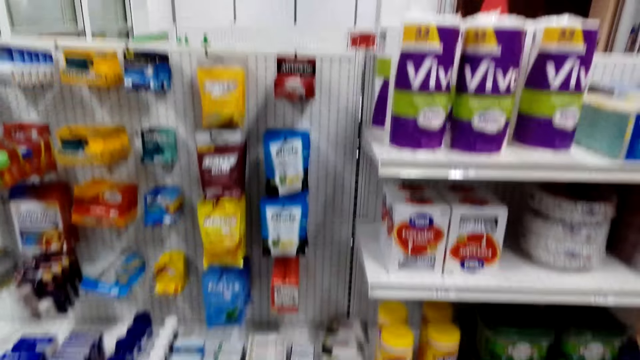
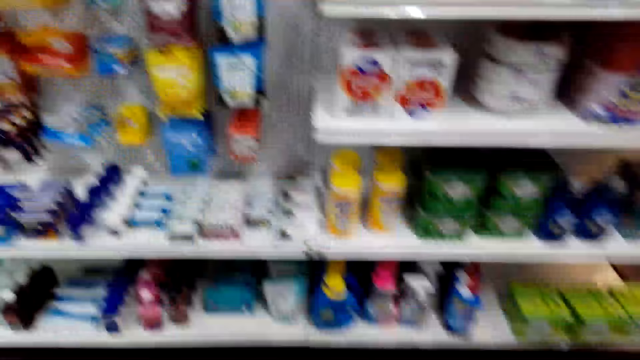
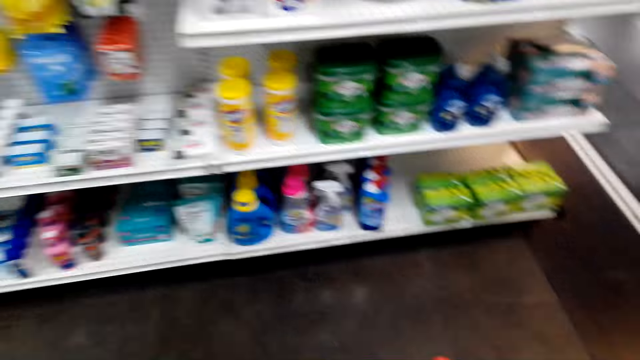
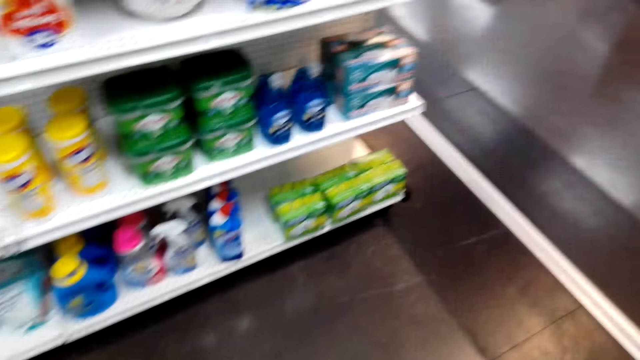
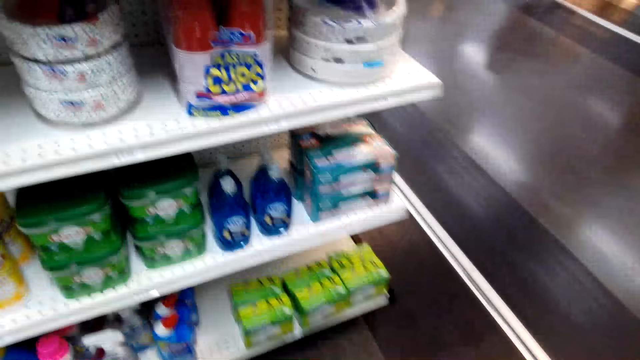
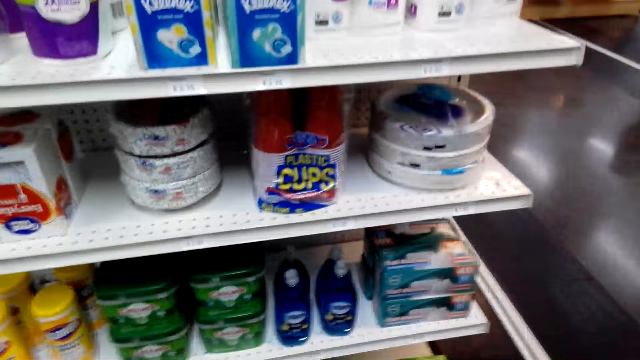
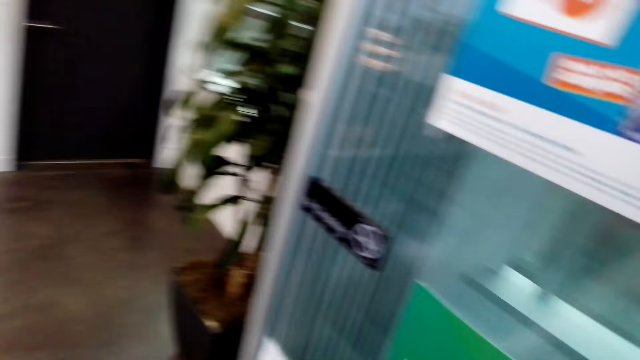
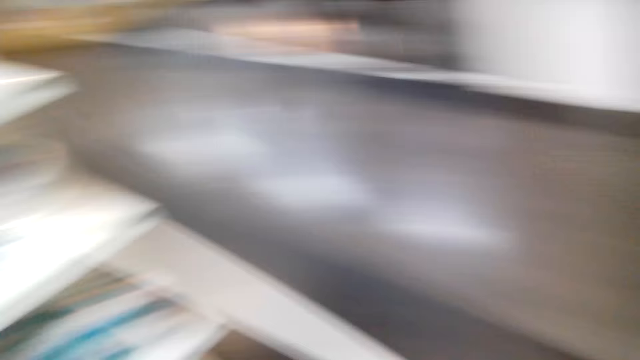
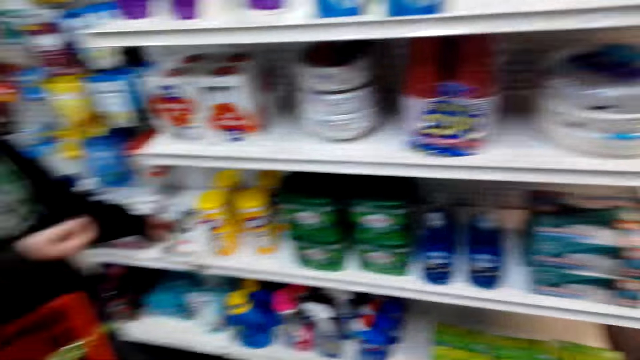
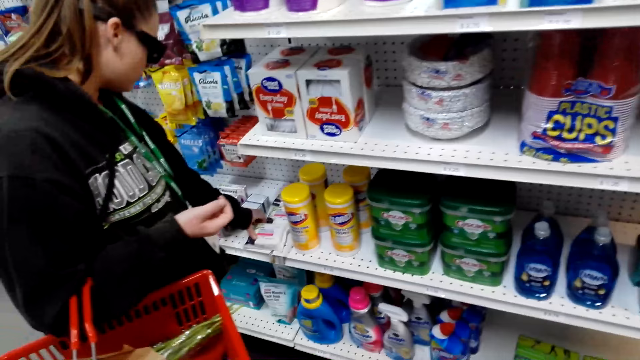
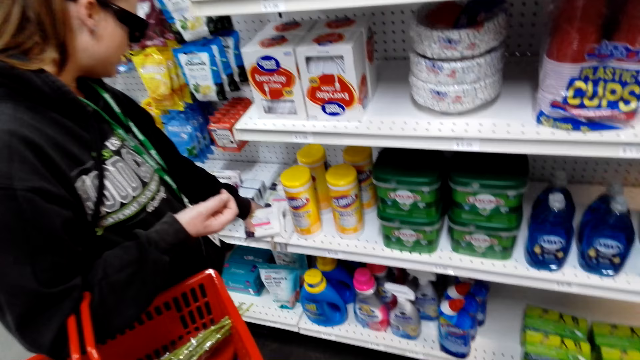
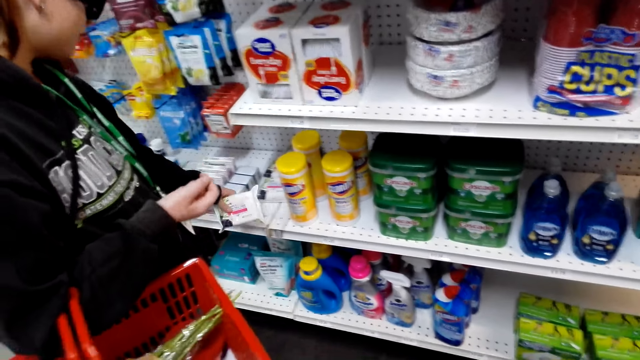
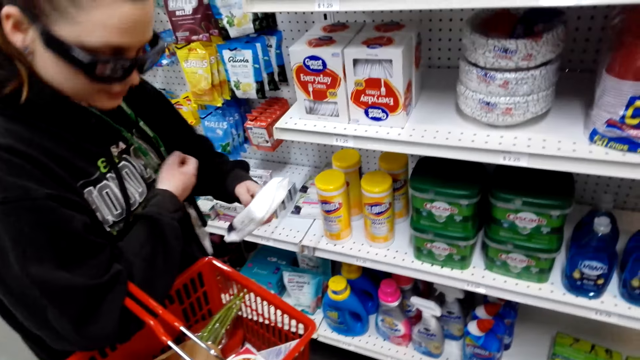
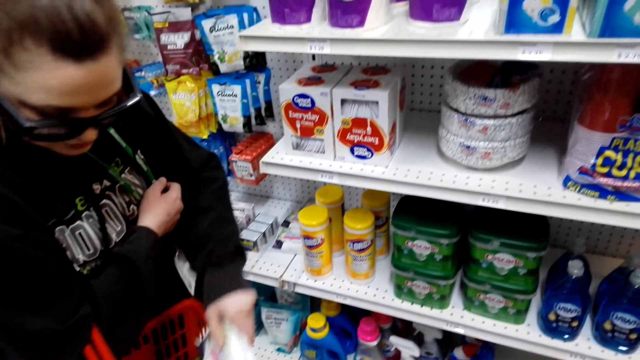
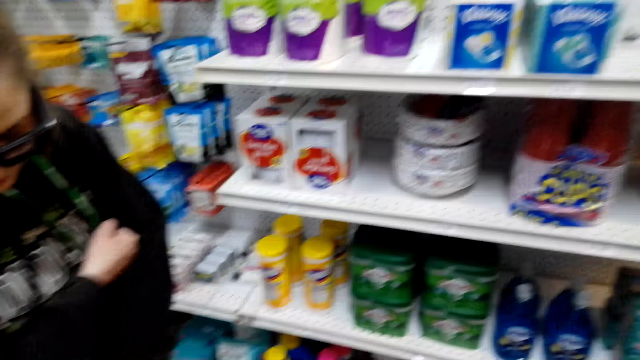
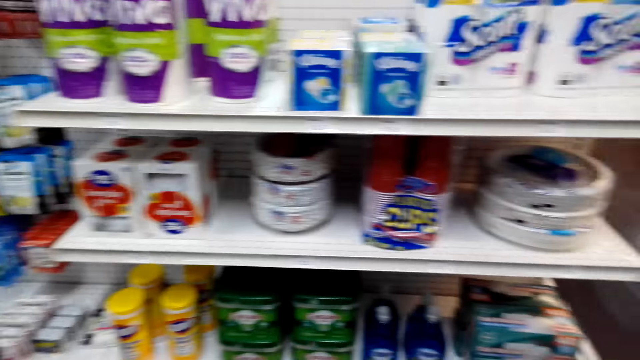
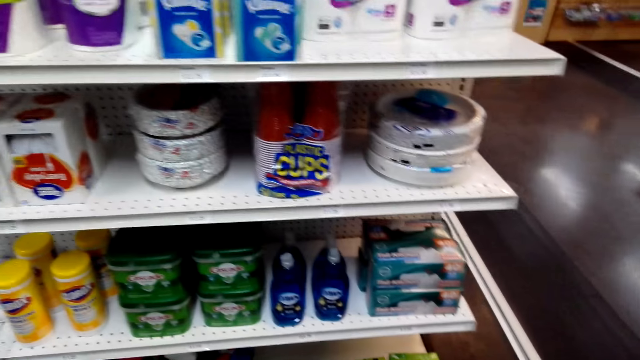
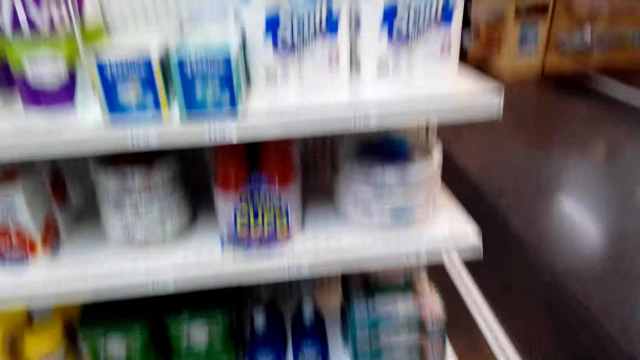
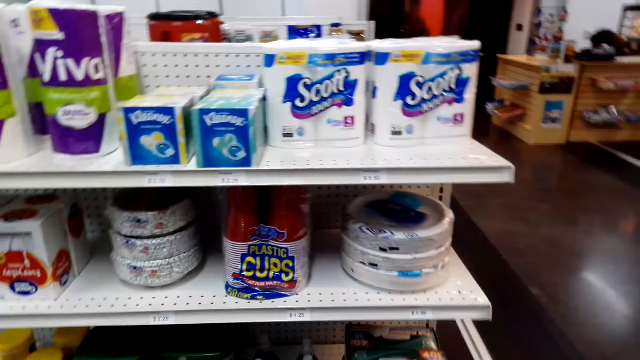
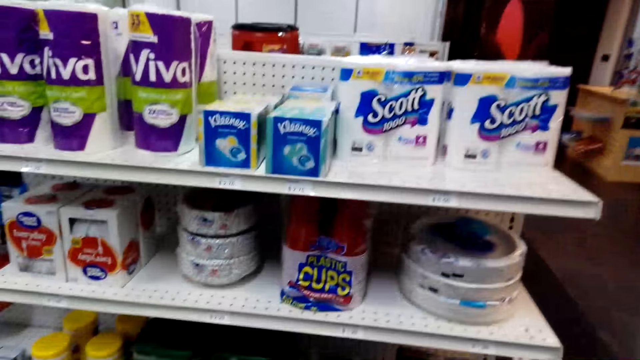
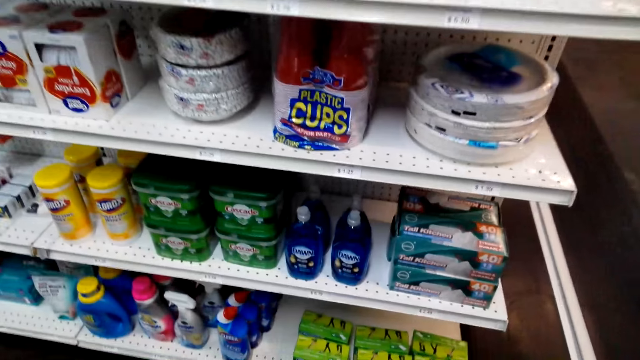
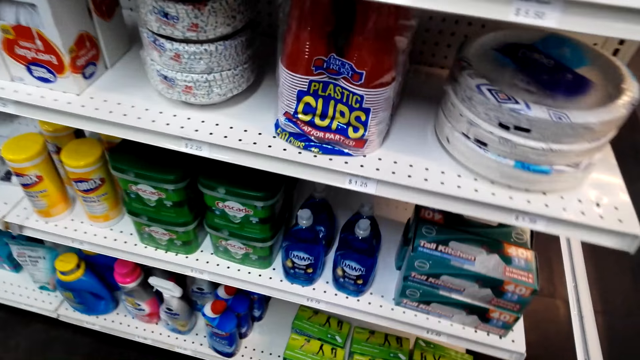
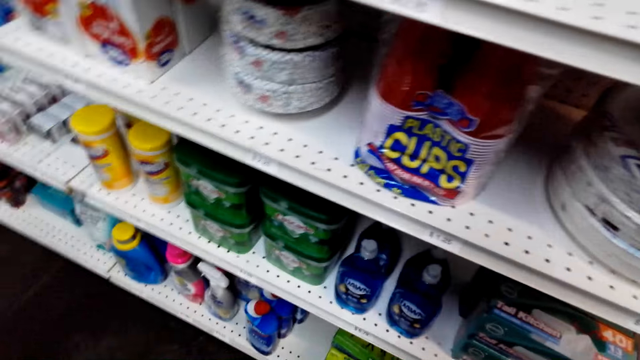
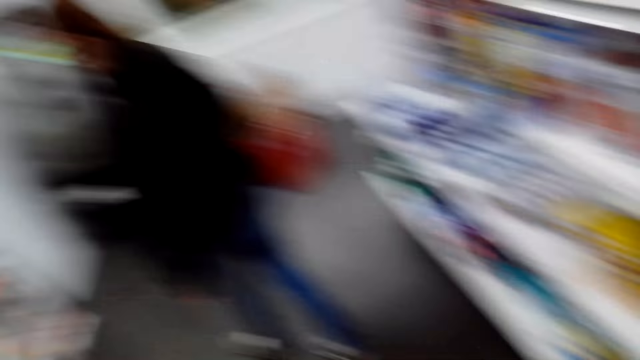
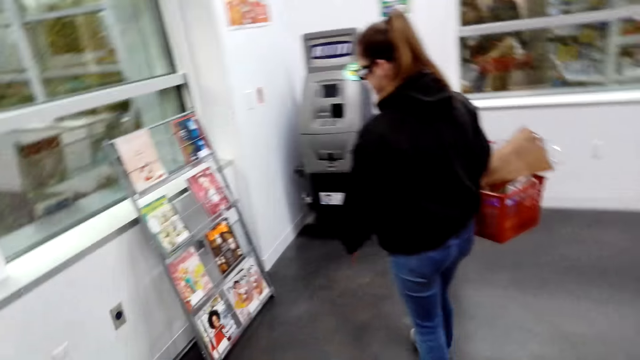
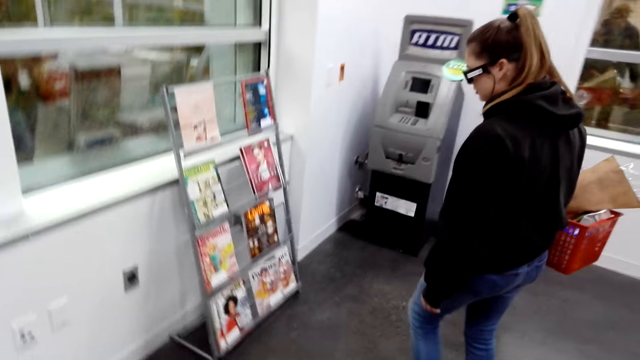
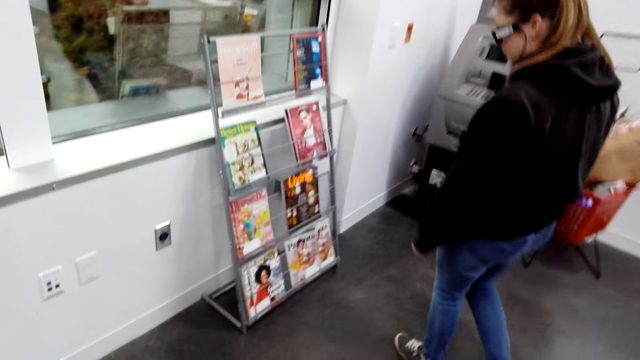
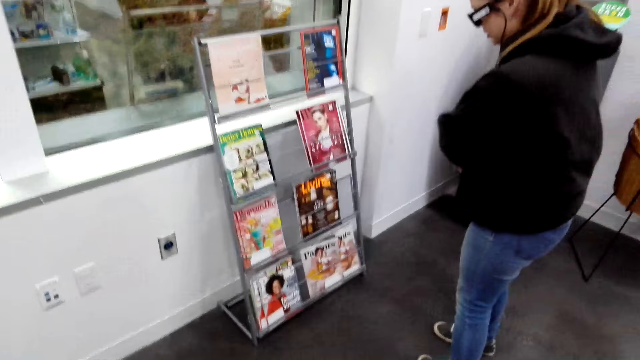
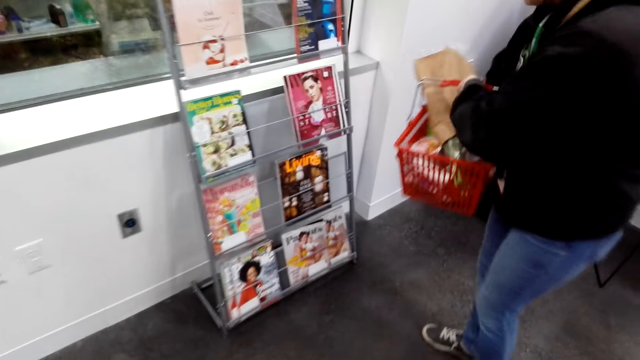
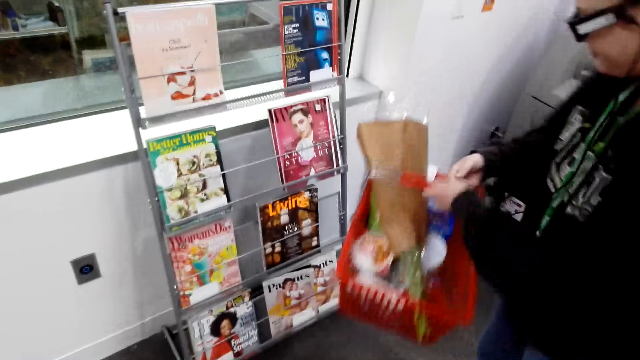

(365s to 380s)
The camera wearer walks across the store and looks around. A lady picks a soap on the shelf and puts the soap in a shopping basket. The camera wearer looks around. They stand in the store. The lady walks towards a magazine stand in the store. The camera wearer walks across the store.

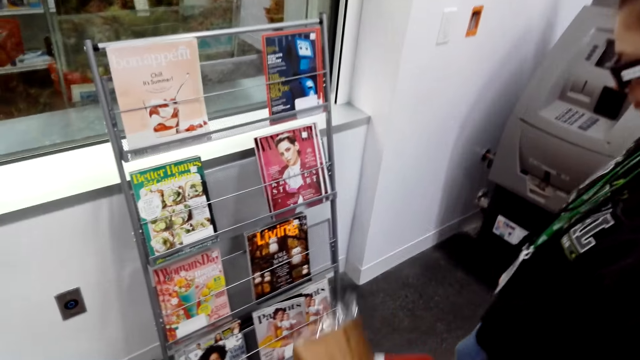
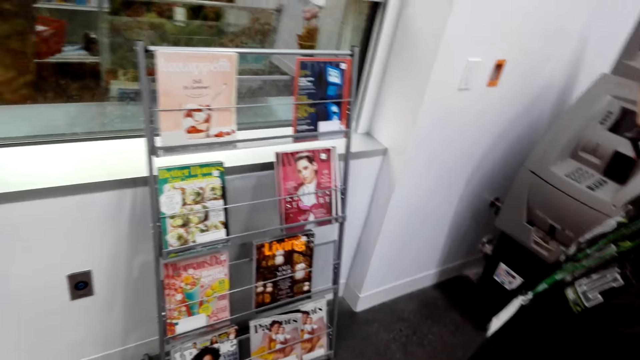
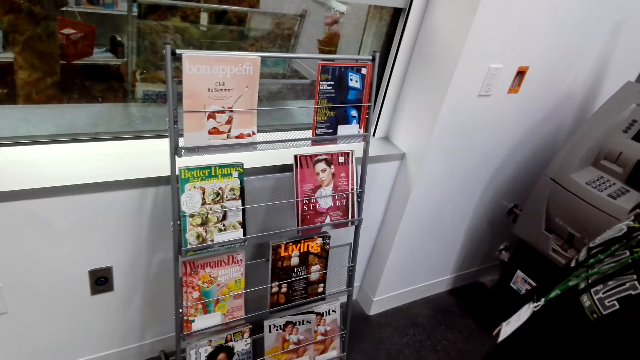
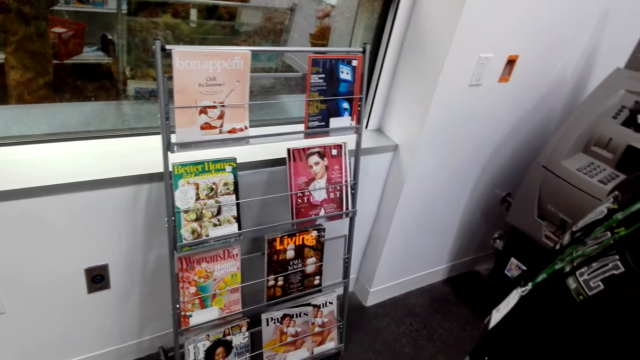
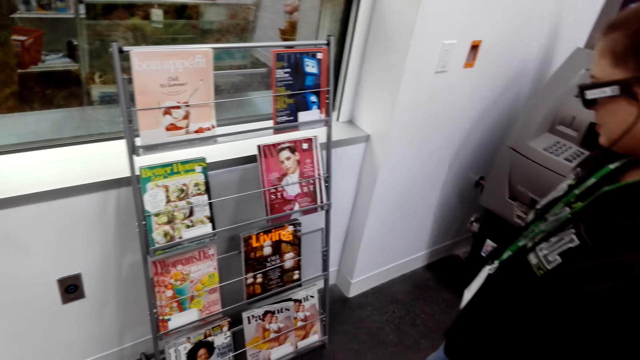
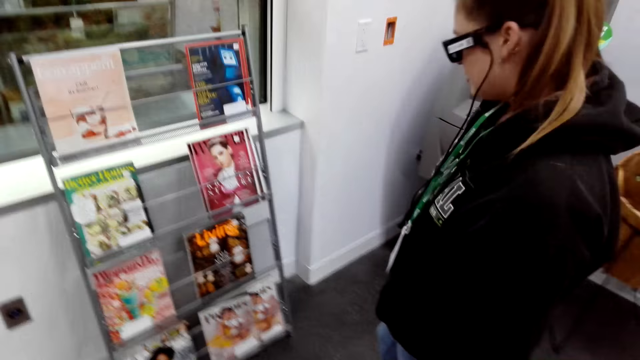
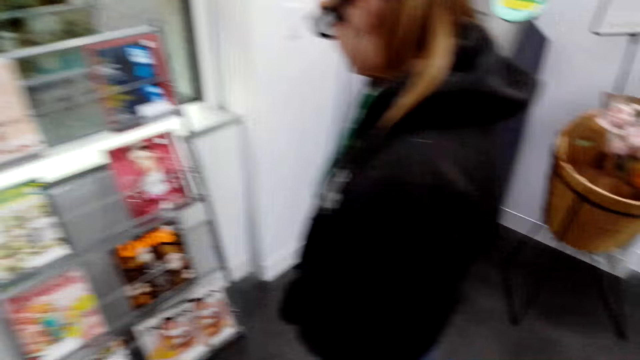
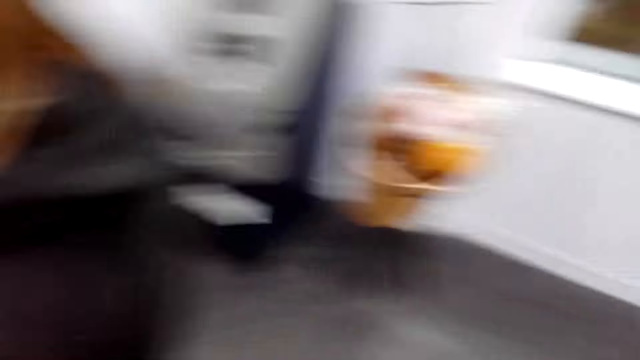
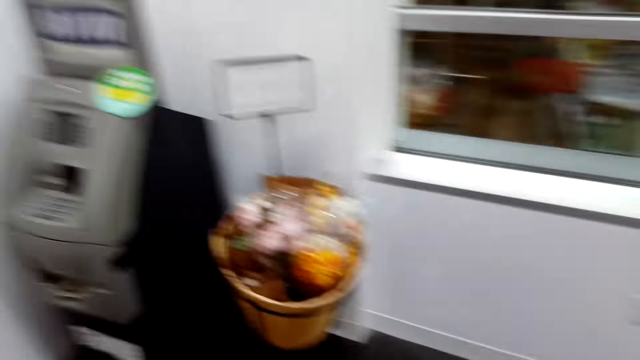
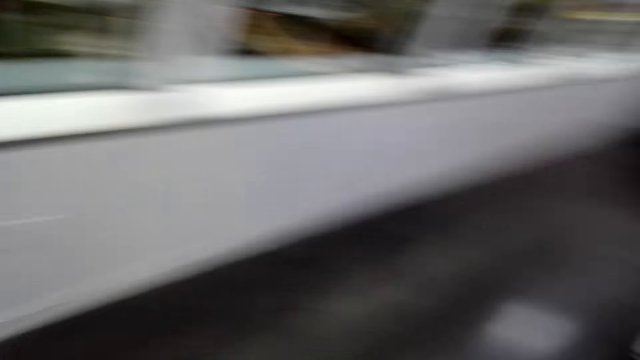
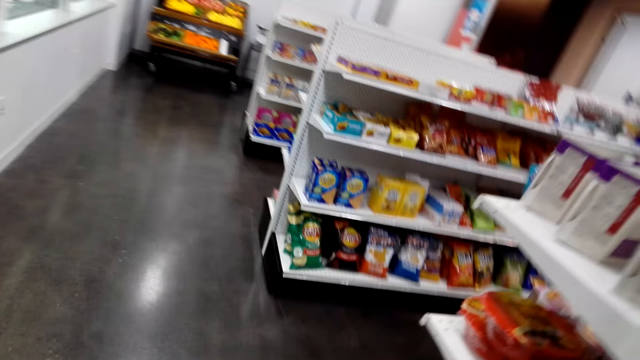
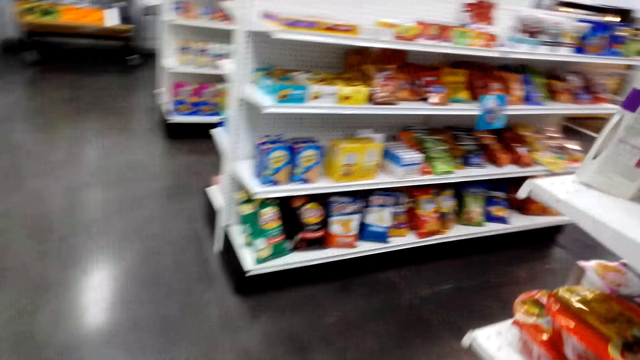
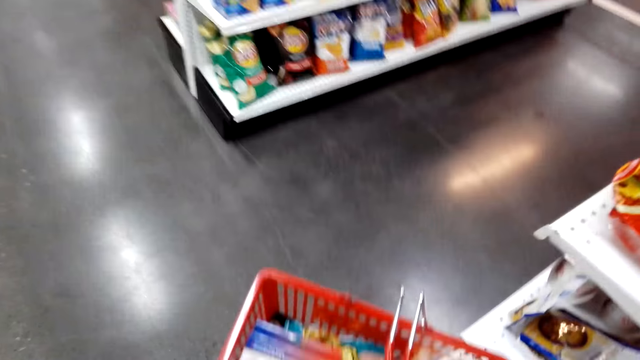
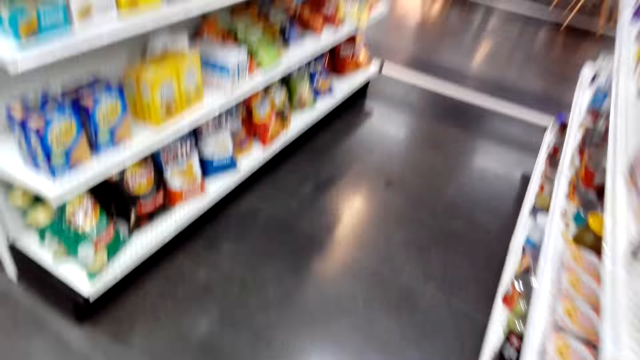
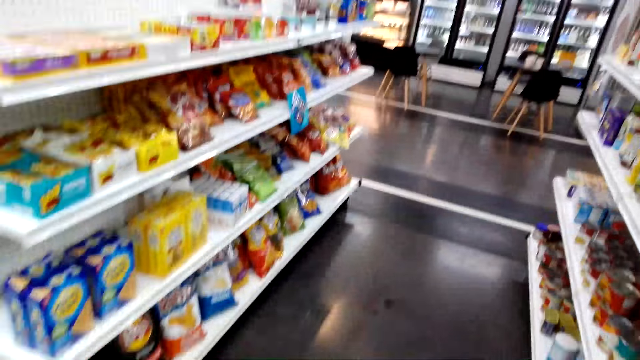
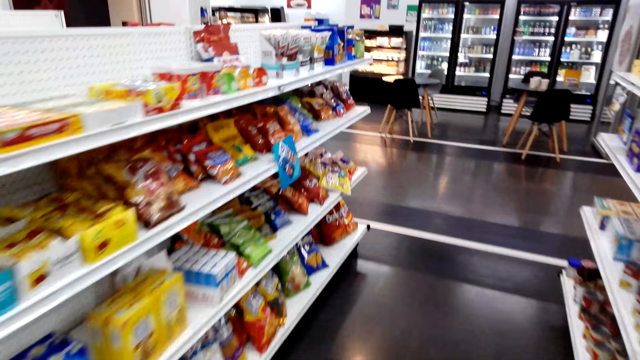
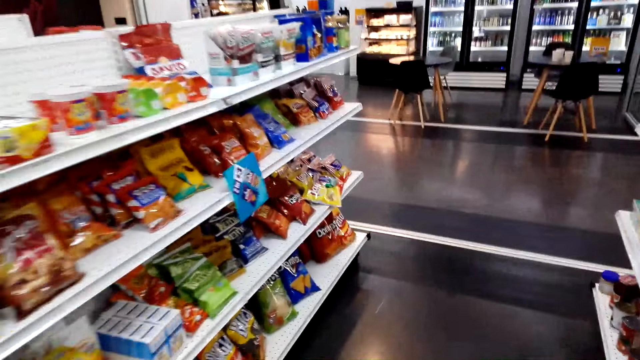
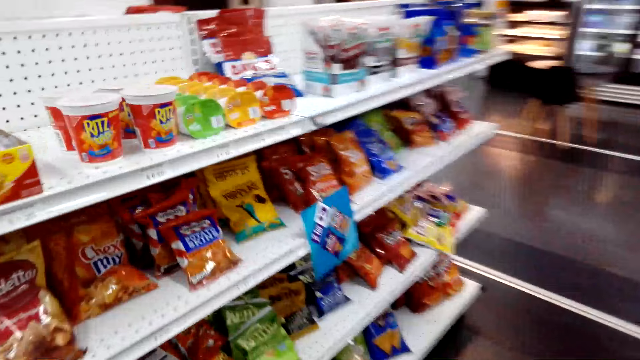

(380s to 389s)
The camera wearer looks at the magazine on the stand. A lady stands at the magazine stand. The camera wearer walks across the store.
